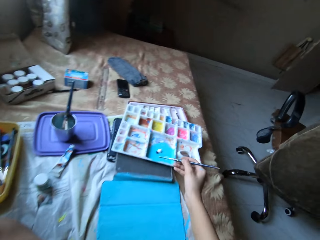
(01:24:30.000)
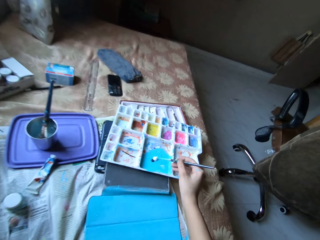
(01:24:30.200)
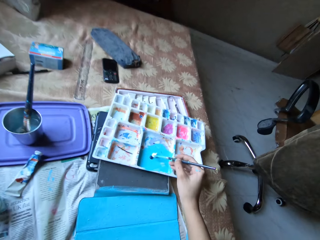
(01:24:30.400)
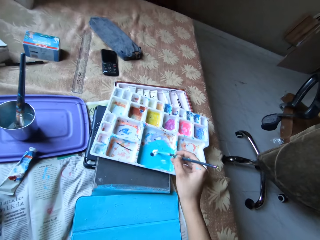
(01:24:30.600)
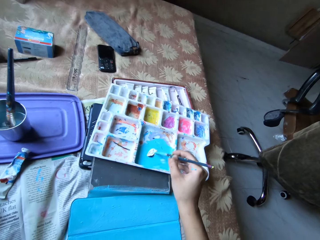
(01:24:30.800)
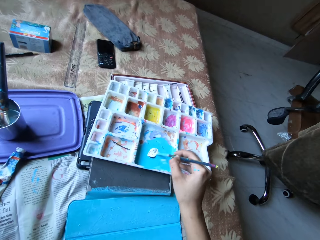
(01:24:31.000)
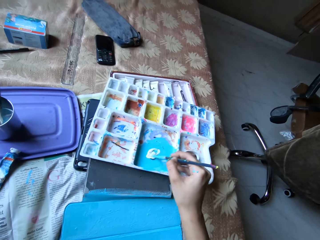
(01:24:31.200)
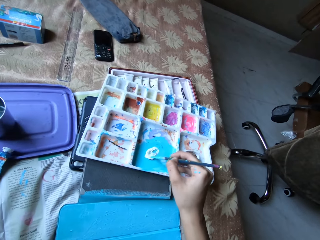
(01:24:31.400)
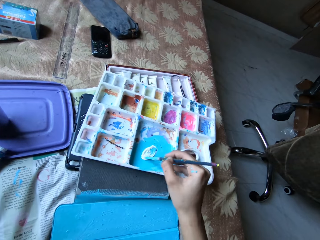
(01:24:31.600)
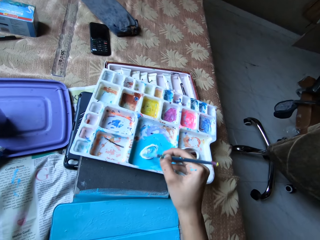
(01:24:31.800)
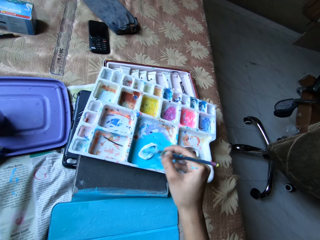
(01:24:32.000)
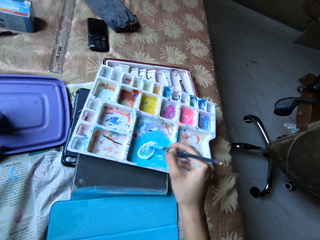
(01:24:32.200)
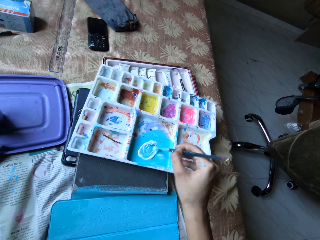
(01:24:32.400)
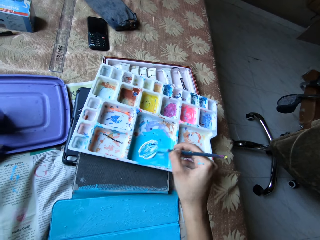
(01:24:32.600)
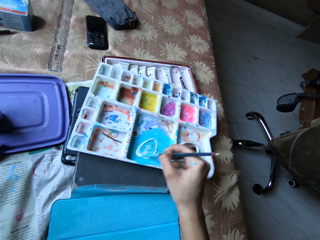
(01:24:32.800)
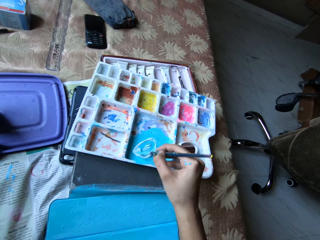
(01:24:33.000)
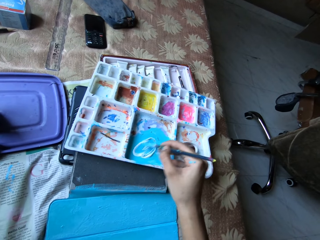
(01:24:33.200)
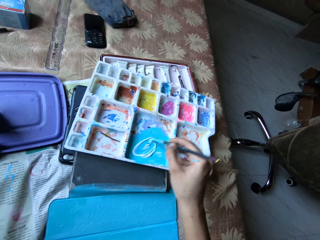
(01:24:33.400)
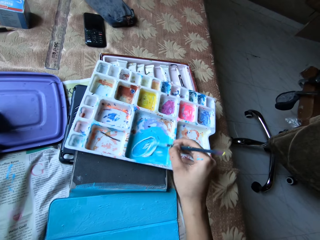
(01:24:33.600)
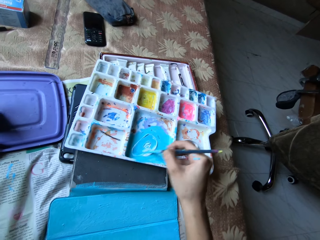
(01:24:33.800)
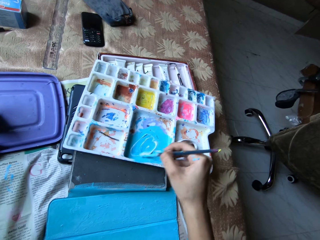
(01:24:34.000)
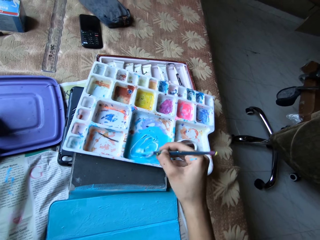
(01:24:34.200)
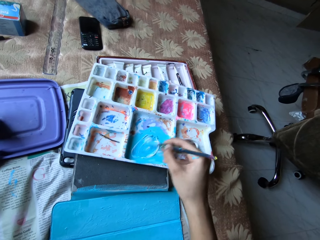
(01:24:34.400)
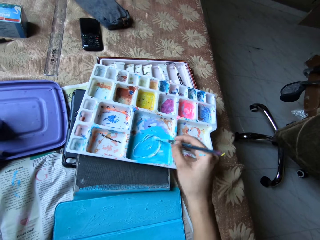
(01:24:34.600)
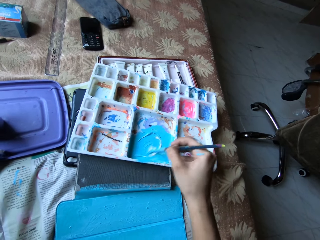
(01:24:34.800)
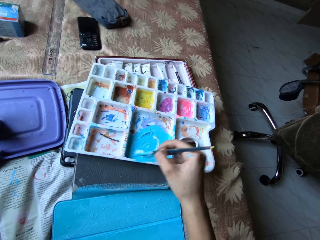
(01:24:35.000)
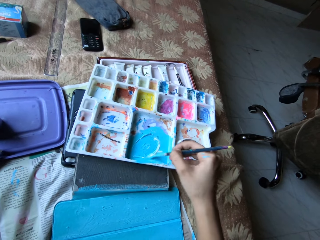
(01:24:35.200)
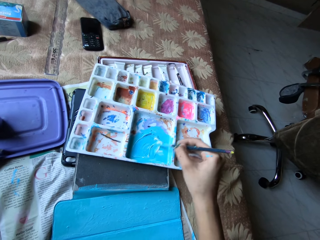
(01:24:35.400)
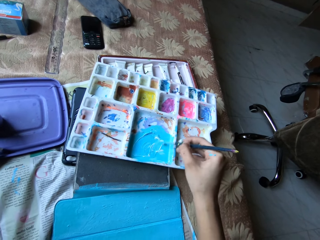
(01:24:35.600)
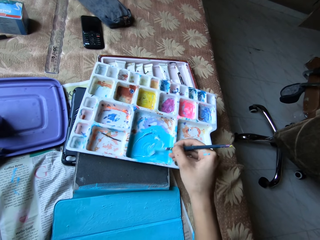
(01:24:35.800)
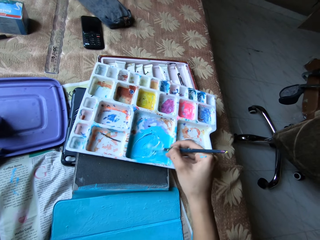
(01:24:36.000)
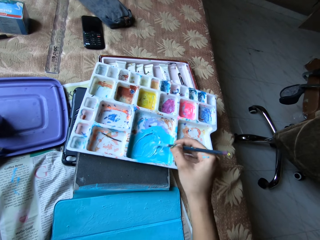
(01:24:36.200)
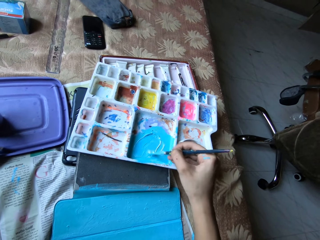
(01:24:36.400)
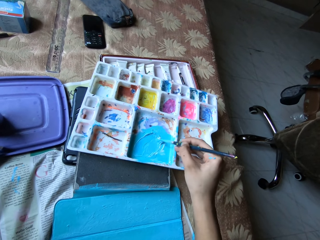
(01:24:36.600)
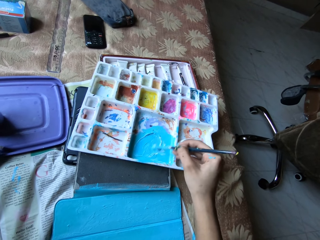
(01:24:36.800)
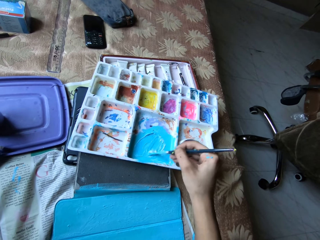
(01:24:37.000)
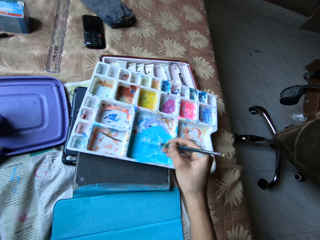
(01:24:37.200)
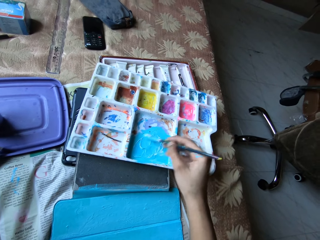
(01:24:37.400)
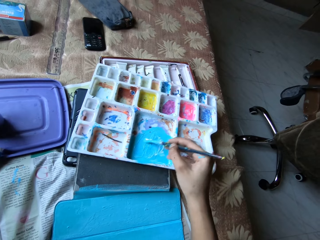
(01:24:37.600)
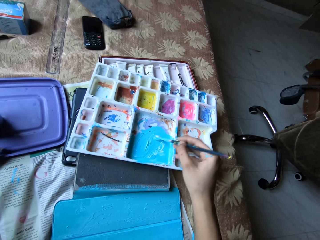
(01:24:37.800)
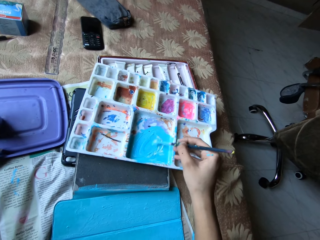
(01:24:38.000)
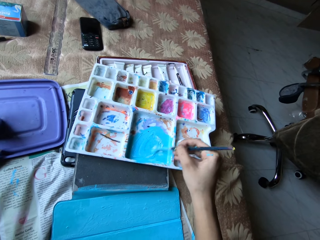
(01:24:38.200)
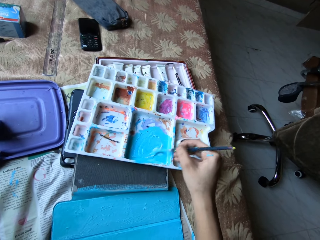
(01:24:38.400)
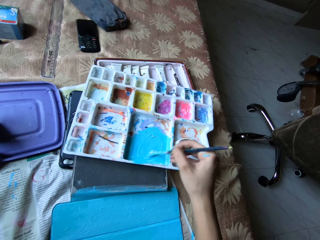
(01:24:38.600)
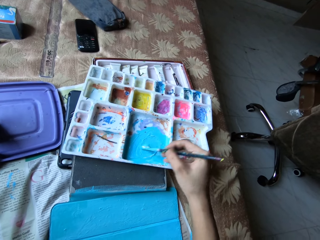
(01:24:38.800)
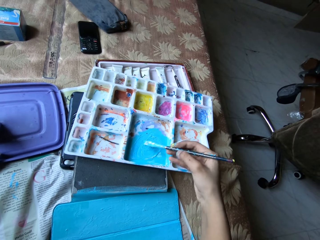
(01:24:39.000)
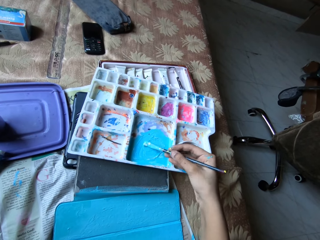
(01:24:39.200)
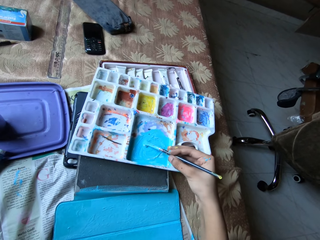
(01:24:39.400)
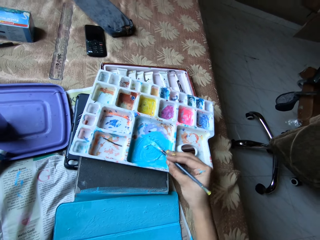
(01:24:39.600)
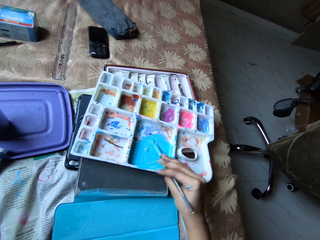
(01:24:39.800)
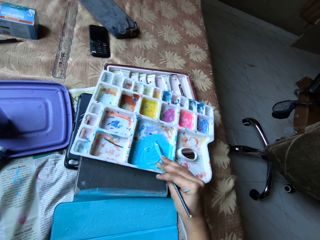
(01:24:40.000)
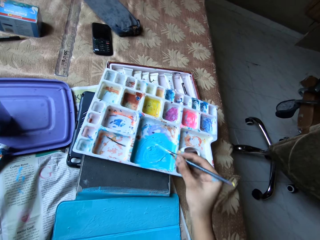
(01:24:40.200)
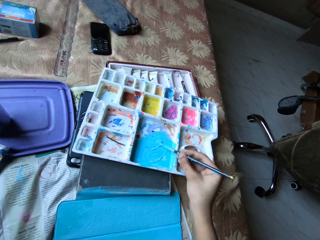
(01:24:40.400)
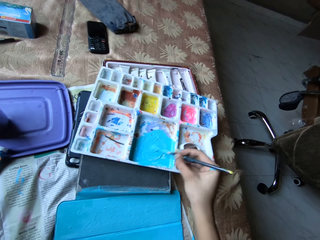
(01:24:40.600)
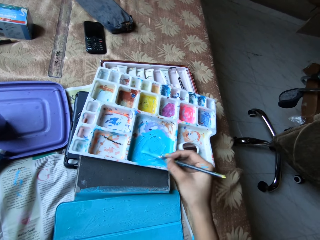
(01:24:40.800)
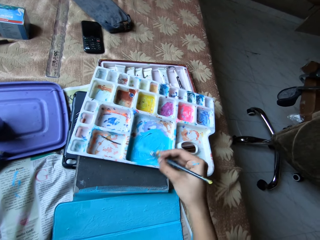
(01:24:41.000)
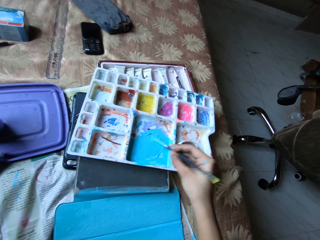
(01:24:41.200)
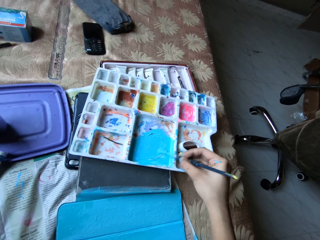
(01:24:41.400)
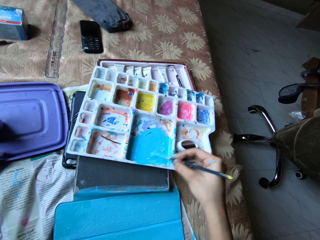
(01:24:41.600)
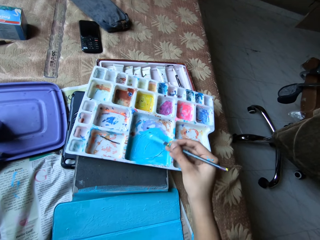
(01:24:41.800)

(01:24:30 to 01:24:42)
The camera wearer mixes the paint in the paint palette with the paintbrush in her right hand.

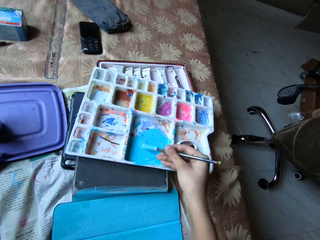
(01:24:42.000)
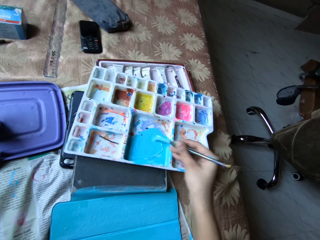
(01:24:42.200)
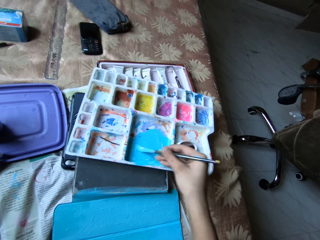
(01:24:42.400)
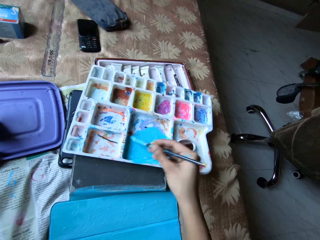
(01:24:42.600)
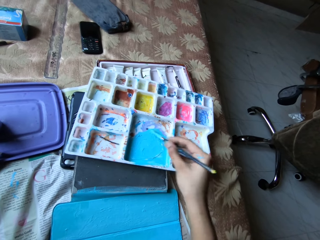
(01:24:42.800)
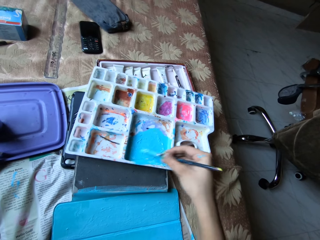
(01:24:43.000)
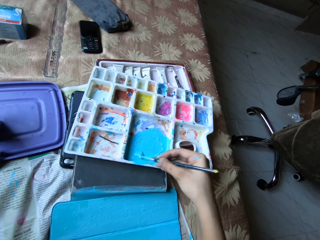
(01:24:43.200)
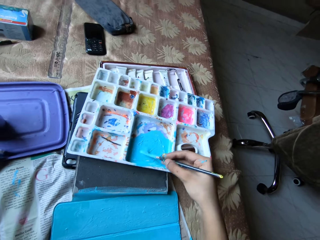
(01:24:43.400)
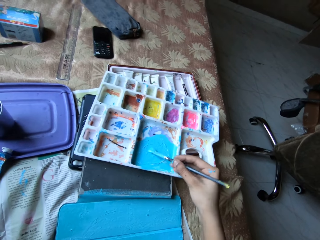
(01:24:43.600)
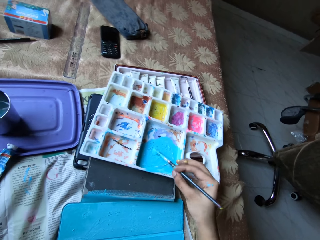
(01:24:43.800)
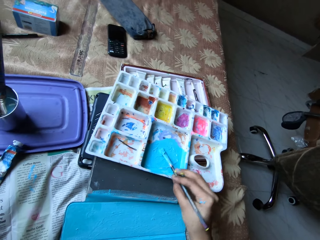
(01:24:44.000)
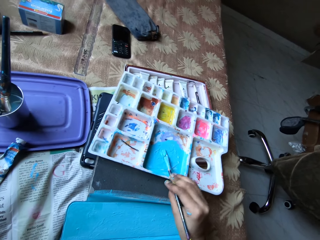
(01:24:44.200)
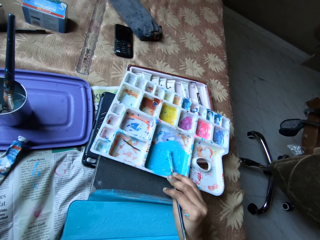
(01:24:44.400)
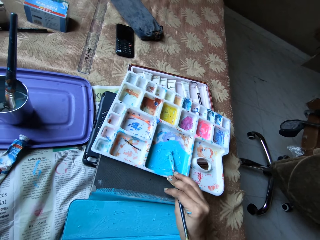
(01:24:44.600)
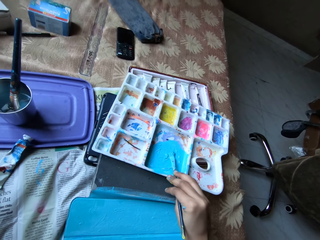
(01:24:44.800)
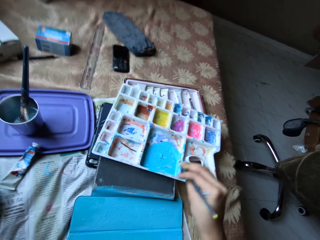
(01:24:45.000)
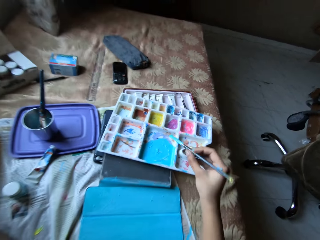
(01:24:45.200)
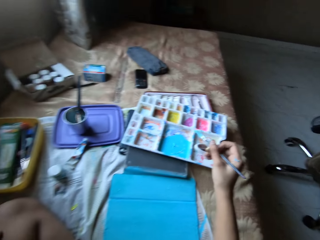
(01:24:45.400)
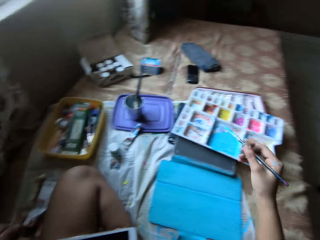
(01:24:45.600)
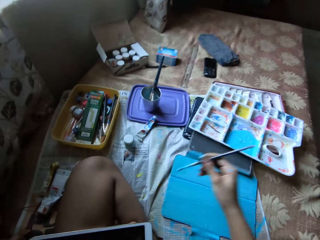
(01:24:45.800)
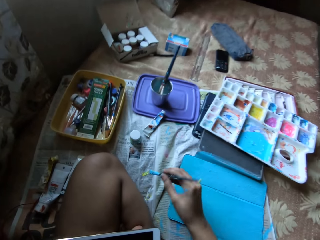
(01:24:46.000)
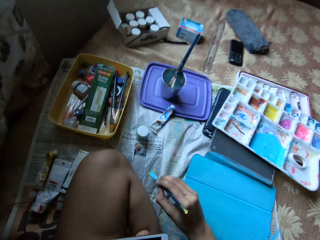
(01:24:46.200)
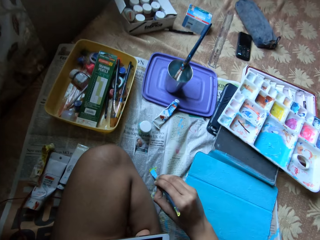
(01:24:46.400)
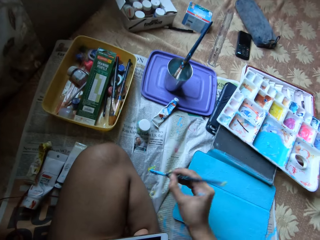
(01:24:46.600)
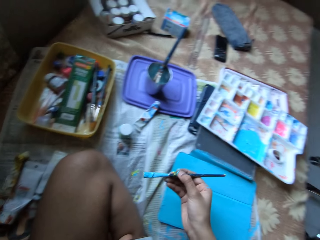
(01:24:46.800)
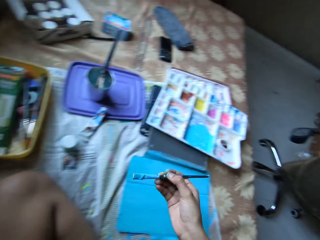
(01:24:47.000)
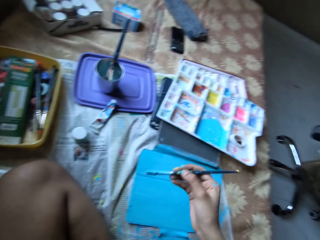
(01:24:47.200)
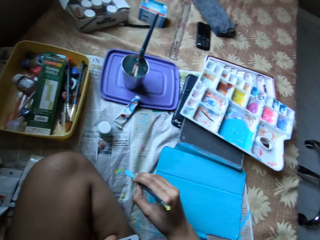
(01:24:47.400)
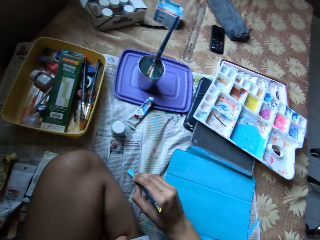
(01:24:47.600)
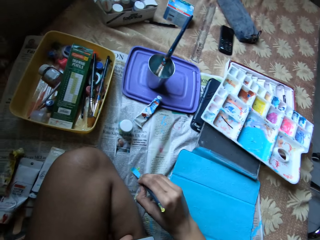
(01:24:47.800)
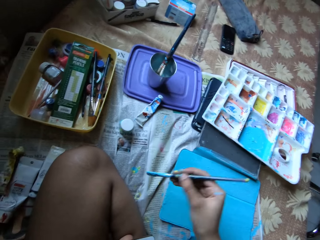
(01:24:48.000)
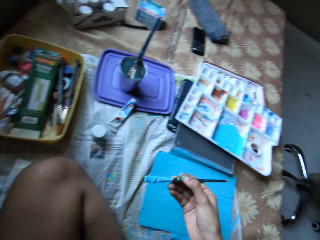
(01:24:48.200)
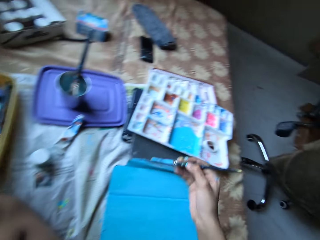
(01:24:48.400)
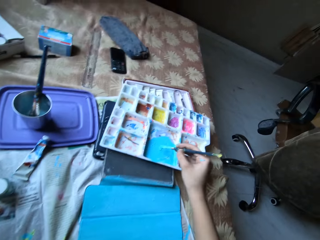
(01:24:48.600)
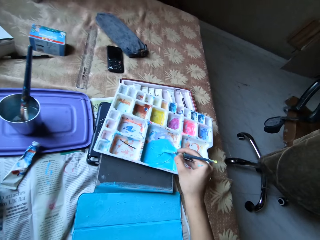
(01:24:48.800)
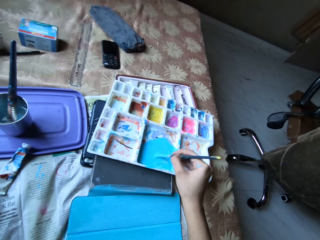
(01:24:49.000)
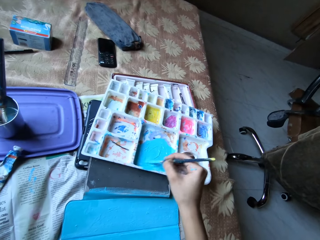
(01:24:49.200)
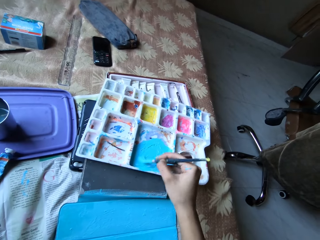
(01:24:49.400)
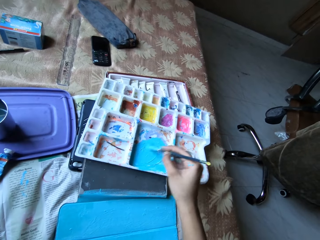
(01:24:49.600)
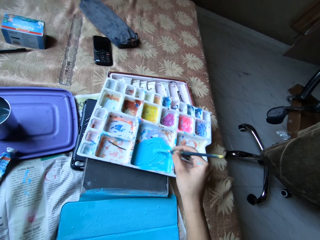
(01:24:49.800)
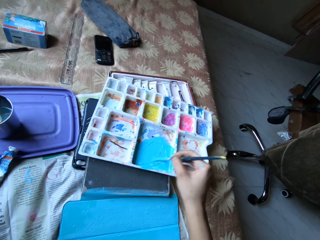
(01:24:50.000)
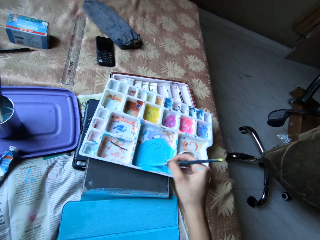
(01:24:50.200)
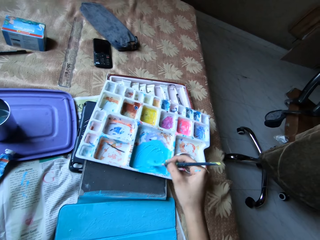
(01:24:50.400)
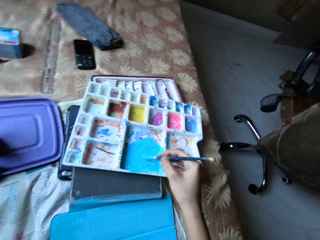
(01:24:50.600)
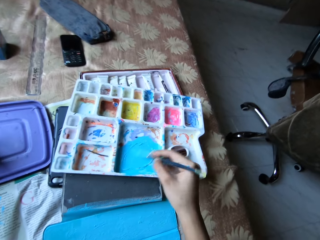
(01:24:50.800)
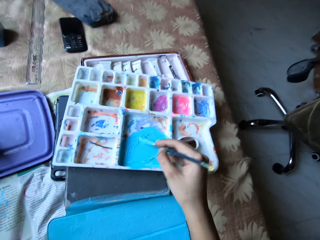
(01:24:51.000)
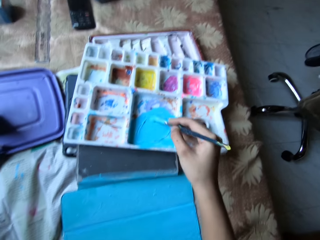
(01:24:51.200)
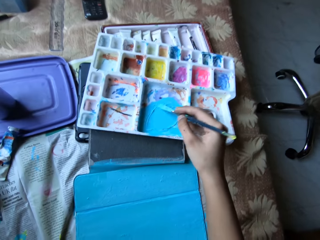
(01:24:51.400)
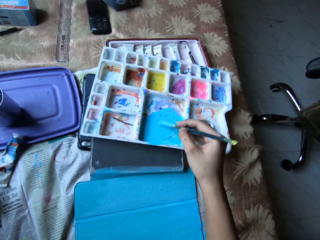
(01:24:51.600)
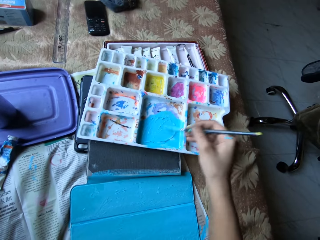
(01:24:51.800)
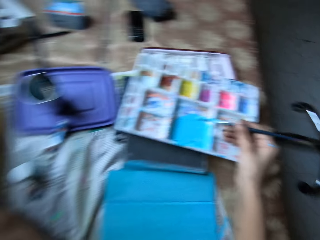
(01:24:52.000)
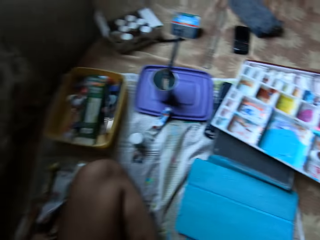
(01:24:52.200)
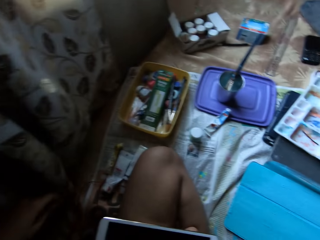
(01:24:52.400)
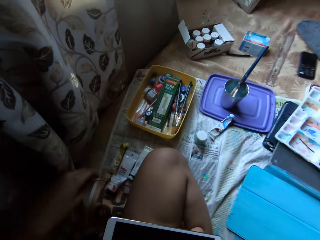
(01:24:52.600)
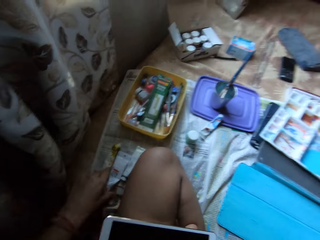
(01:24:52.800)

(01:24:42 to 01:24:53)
The camera wearer packs some paint from the newspaper with the paintbrush in her right hand. She holds paint with the paintbrush. She packs some paint from the newspaper with the paintbrush in her right hand again. She mixes the paint in the paint palette with the paintbrush in her right hand.
